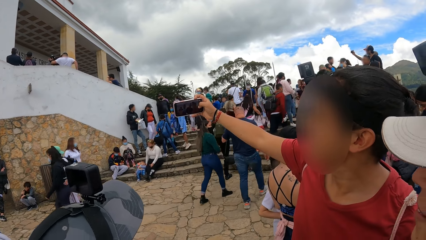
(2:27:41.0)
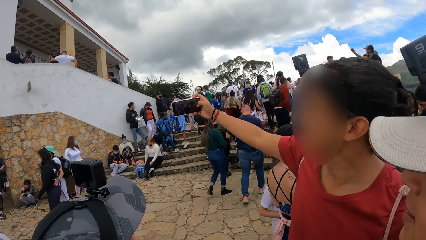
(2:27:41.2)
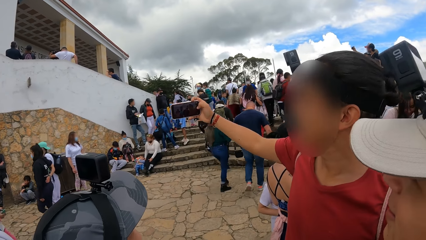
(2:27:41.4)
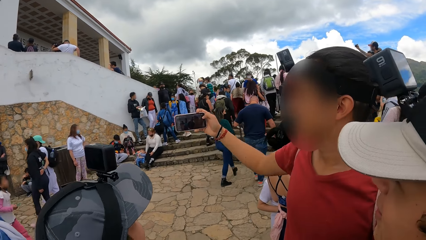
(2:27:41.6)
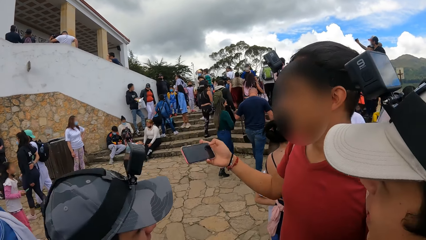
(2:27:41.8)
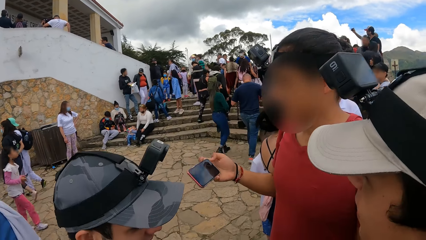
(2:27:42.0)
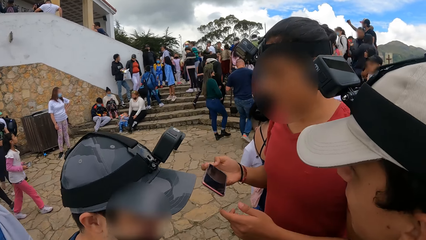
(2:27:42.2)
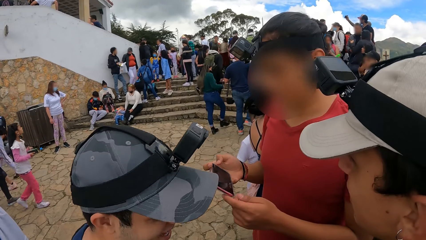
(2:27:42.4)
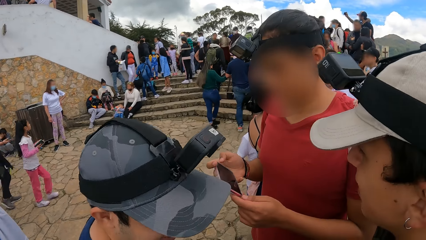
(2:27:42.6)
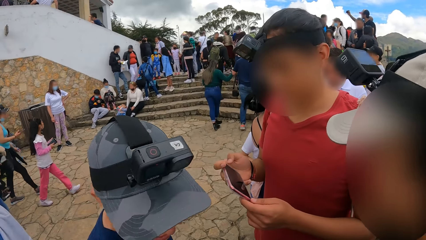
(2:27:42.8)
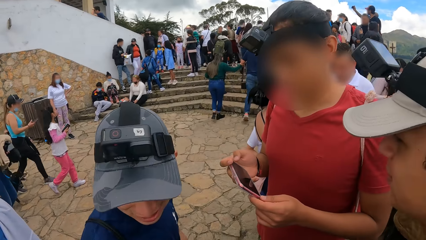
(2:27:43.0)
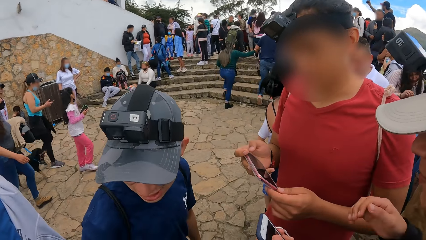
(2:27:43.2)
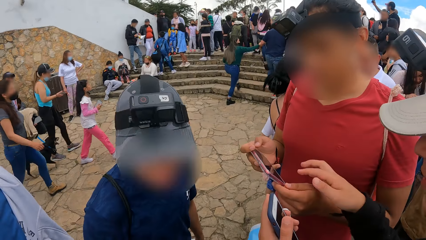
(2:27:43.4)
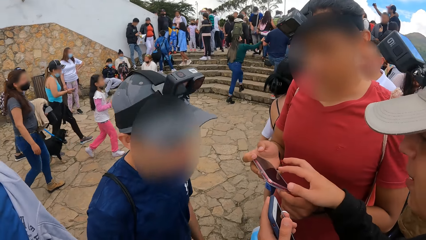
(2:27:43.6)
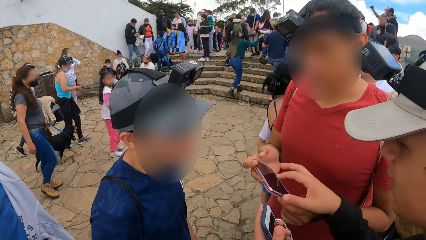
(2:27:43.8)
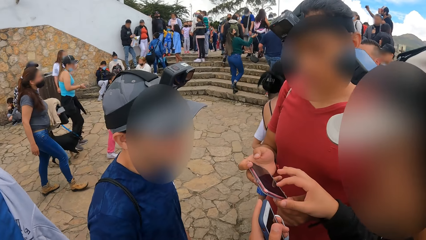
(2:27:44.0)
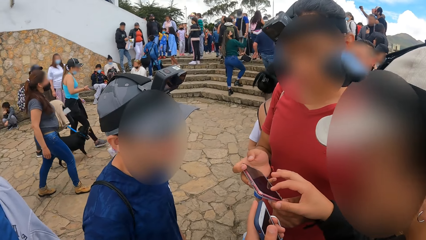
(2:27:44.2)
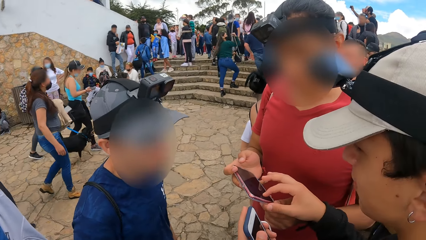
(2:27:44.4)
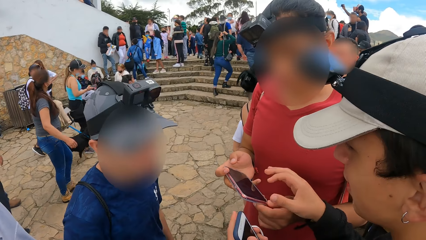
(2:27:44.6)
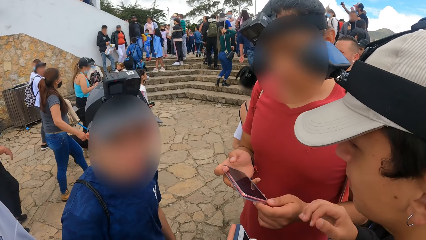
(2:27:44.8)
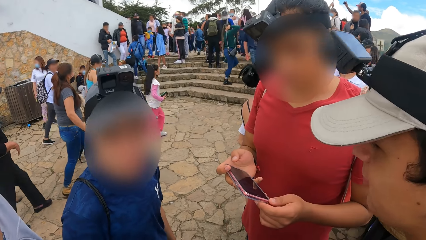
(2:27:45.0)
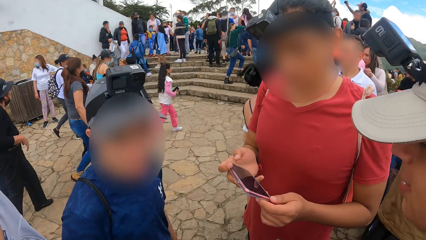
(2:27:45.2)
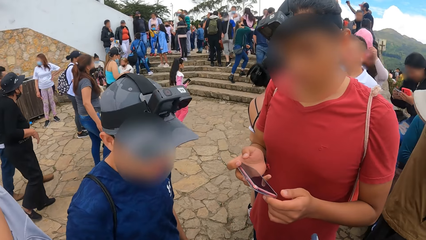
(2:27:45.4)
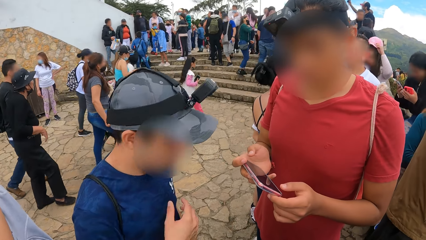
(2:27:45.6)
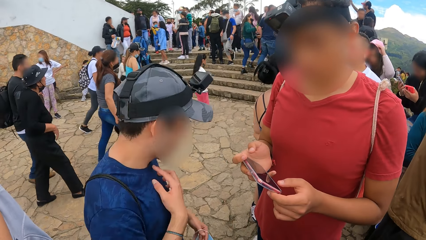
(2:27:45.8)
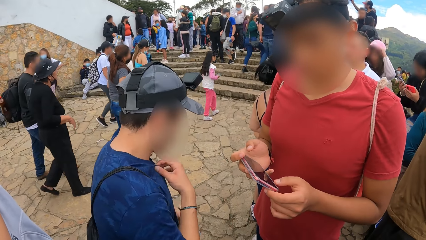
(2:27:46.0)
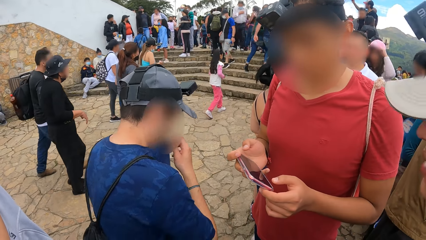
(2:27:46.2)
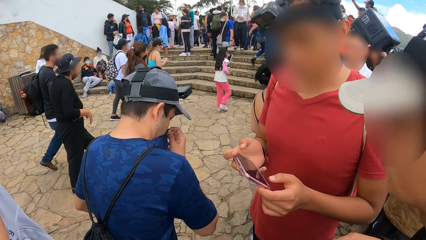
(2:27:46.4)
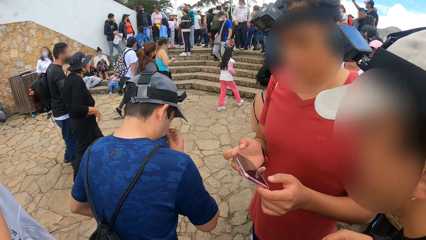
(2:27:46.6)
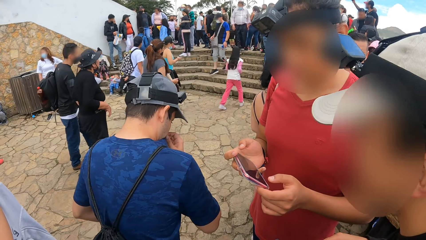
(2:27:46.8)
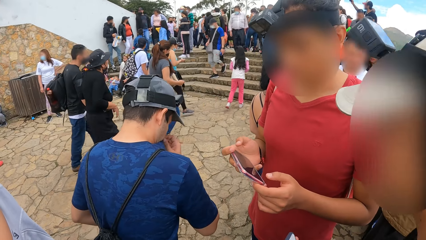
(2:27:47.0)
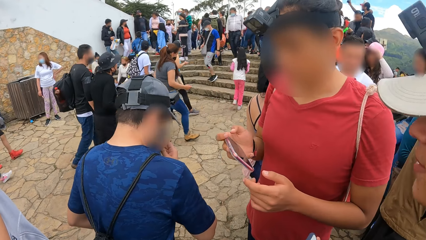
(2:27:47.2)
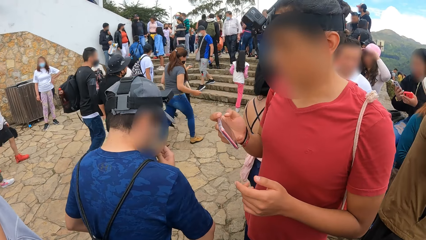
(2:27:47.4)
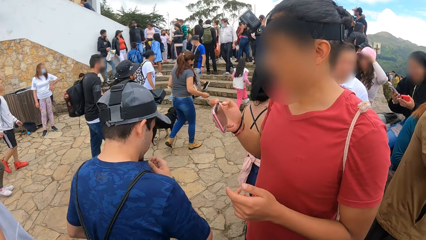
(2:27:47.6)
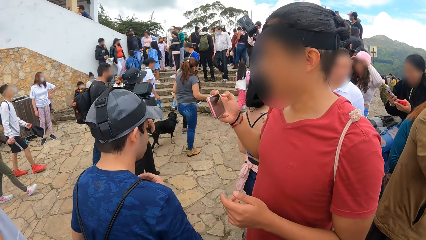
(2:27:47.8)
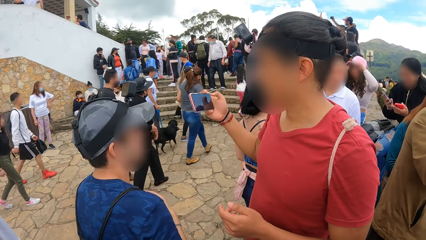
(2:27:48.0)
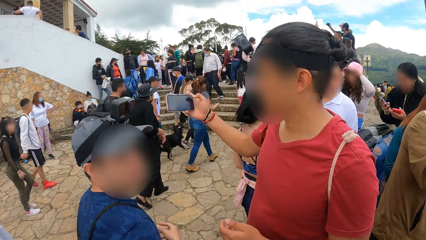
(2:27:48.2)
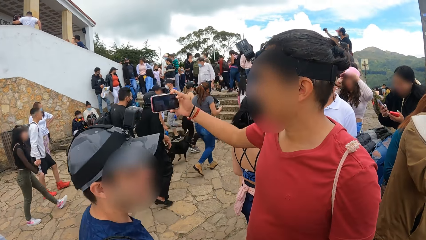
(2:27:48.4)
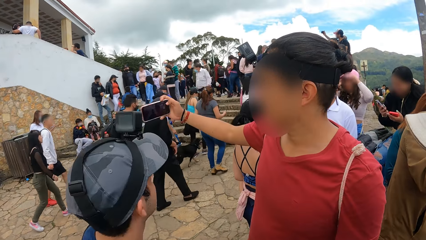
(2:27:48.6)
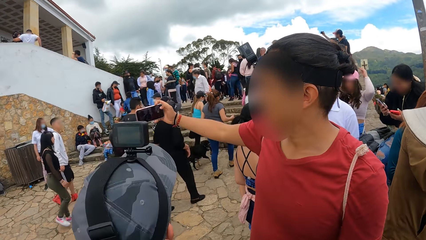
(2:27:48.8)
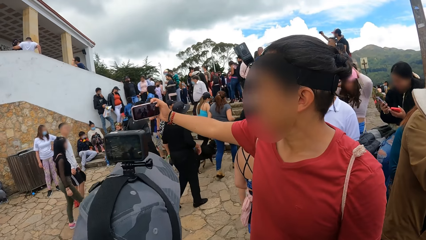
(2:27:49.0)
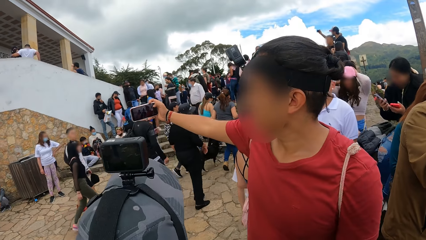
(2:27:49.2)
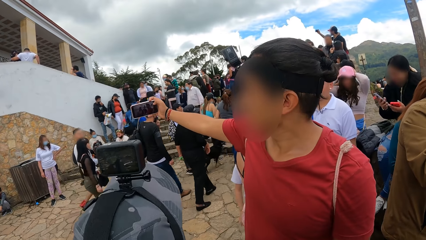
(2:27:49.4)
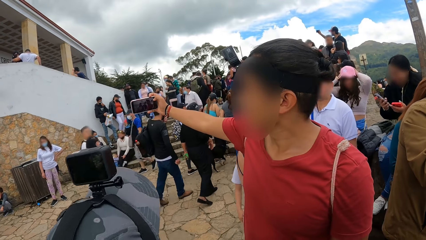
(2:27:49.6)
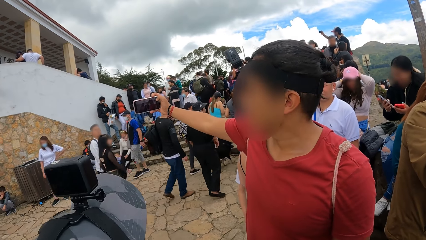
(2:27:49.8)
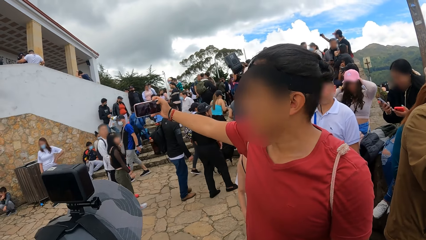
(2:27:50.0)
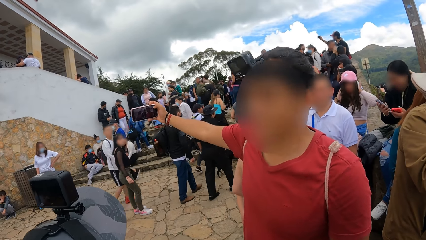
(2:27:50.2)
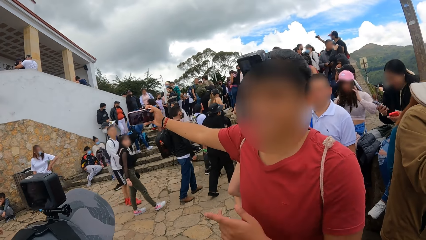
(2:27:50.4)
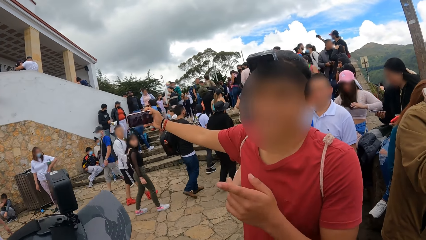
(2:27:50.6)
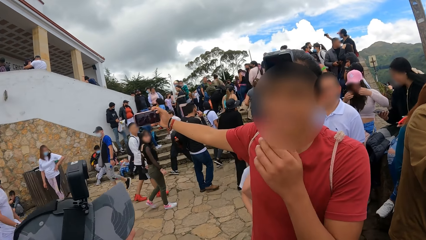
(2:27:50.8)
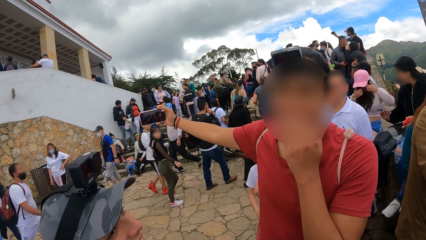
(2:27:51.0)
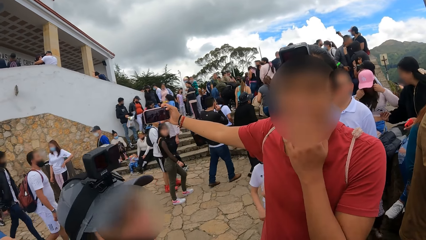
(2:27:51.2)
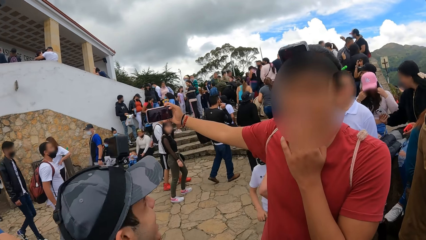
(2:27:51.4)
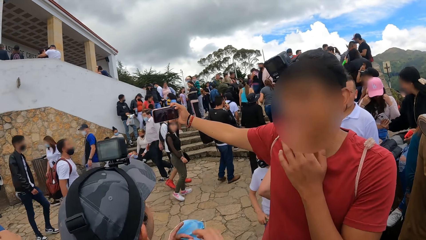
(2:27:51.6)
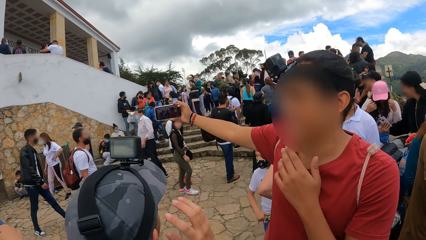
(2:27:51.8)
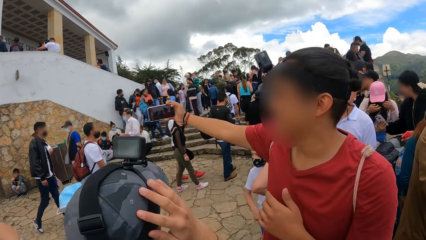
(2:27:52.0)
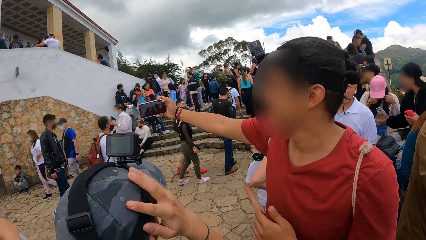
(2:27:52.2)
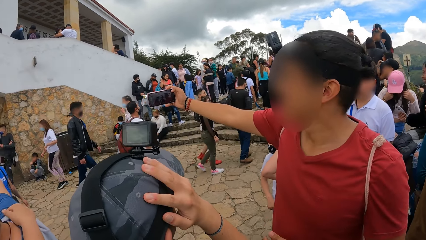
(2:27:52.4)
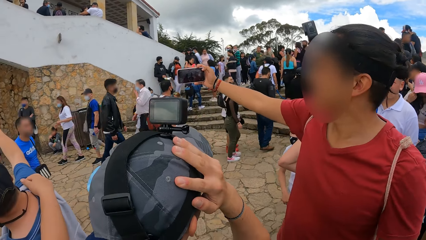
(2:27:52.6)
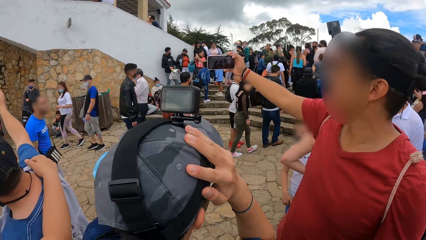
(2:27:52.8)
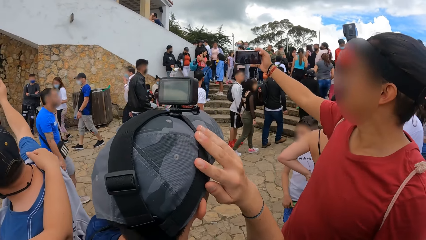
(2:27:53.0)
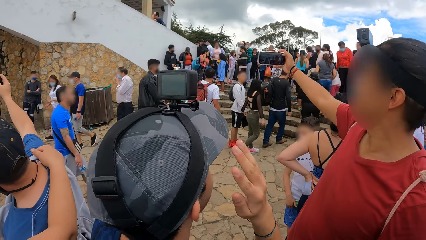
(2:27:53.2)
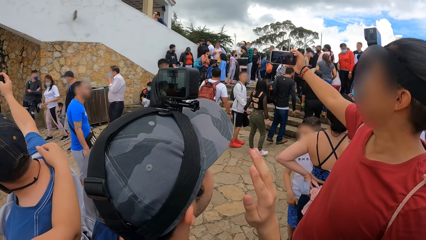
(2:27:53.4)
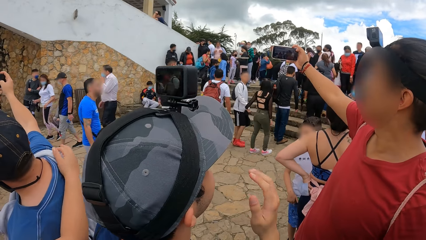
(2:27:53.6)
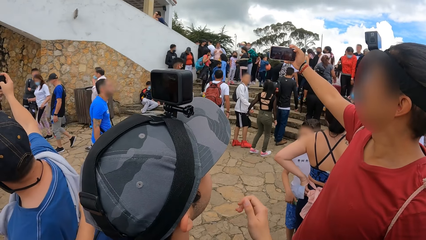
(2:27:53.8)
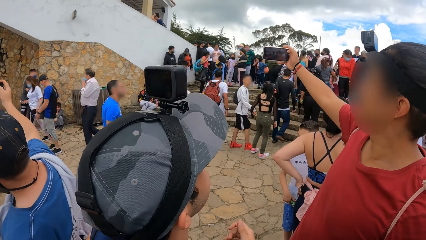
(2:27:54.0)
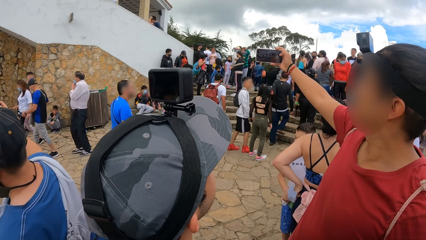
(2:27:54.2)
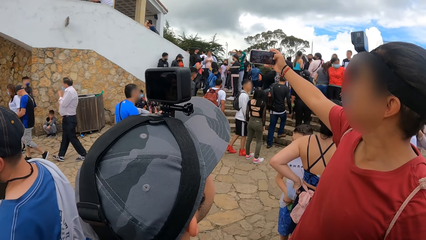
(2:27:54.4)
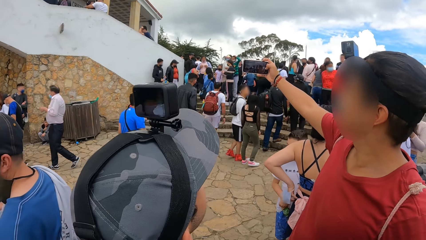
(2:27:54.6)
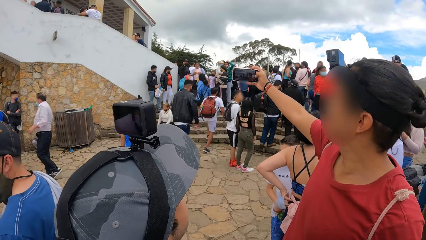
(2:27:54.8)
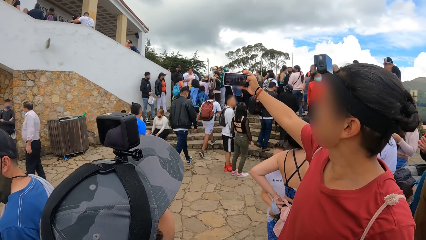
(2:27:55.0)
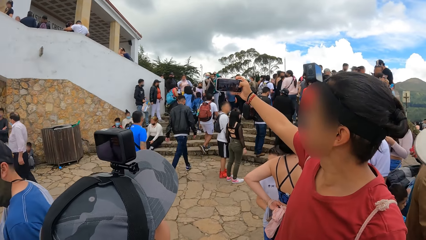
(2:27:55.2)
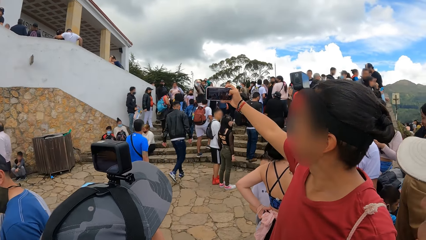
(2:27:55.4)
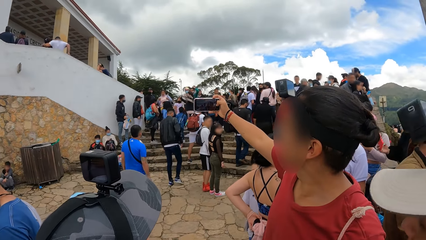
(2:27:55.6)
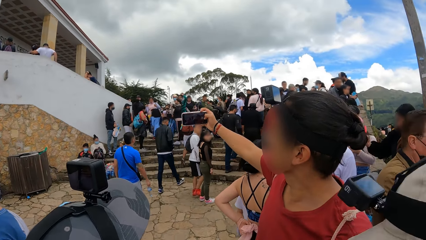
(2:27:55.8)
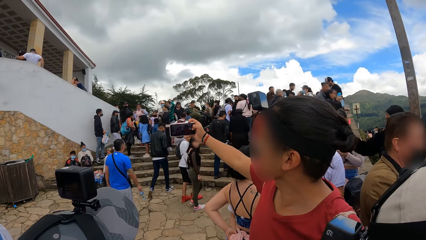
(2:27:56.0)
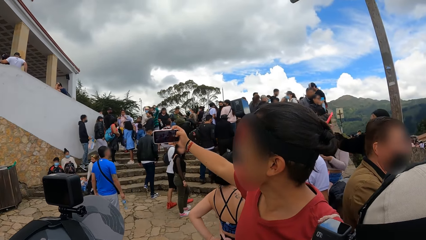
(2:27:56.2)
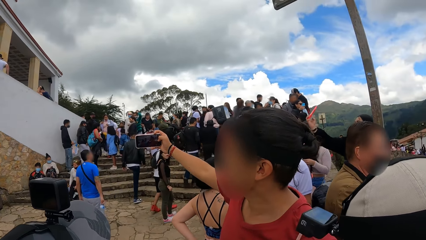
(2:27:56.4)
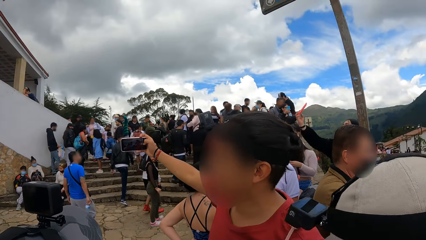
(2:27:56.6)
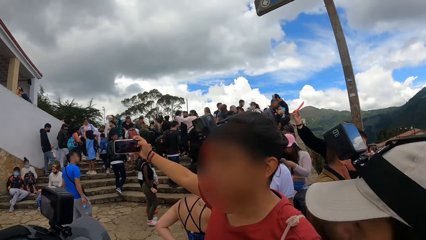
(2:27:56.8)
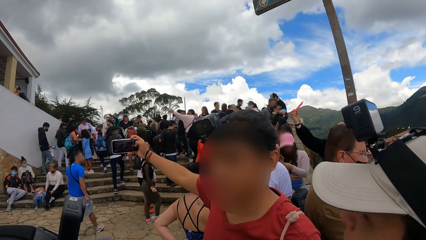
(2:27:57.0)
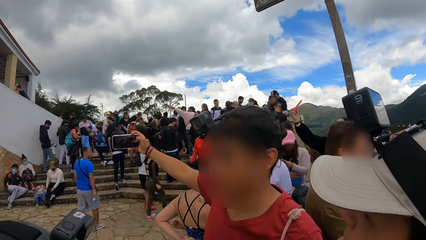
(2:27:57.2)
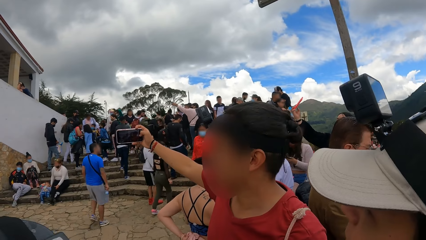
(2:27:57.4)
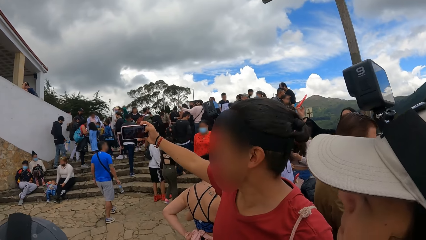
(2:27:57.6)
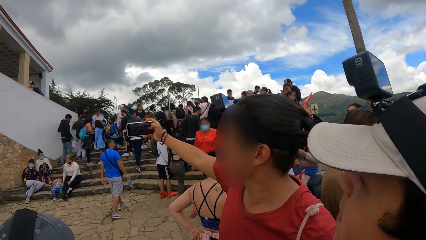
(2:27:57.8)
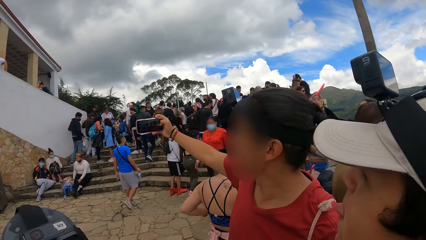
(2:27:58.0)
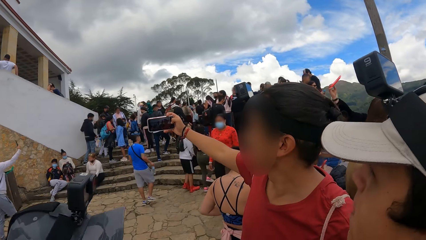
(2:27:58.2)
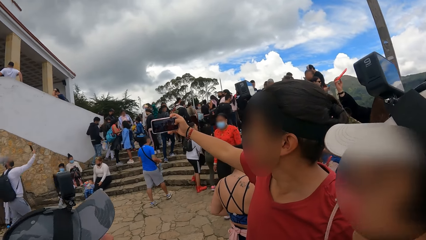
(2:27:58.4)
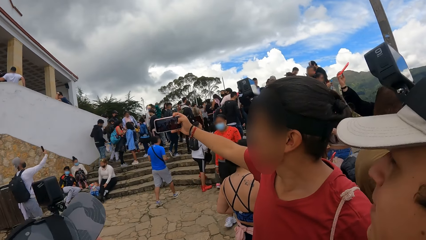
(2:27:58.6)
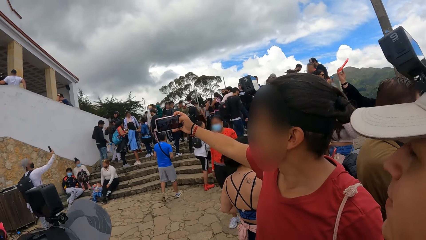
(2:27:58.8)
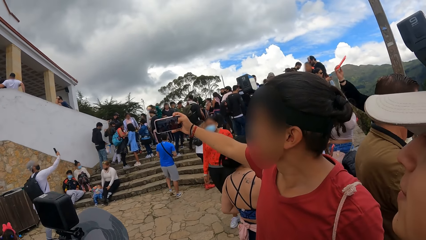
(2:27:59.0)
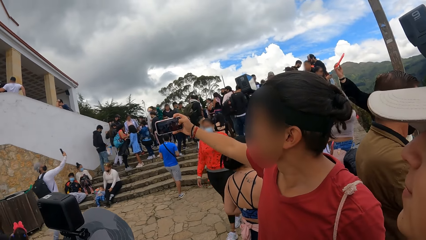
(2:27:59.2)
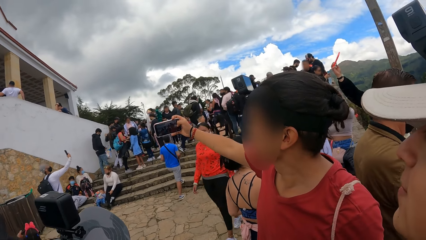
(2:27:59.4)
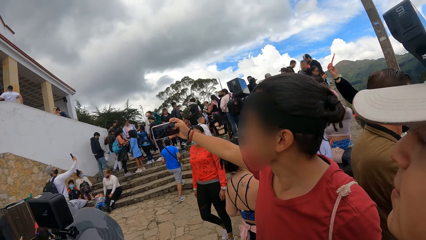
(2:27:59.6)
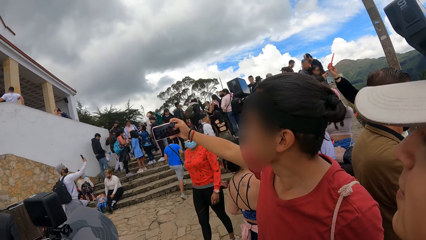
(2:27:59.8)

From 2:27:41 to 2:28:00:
A man looks at the phone. Another man touches the phone. The first man takes pictures with the camera wearer, the other man and a third man with the phone in his right hand.
